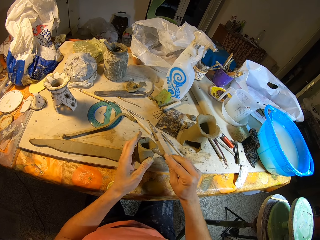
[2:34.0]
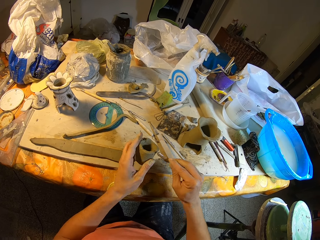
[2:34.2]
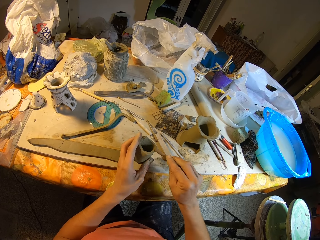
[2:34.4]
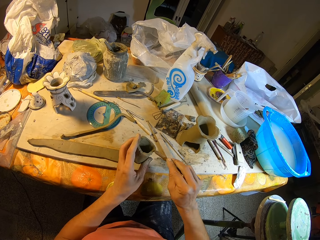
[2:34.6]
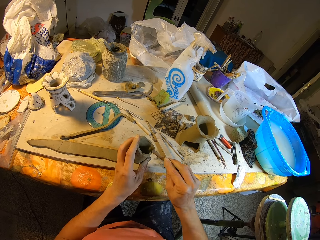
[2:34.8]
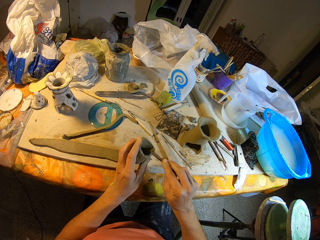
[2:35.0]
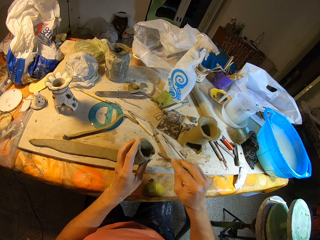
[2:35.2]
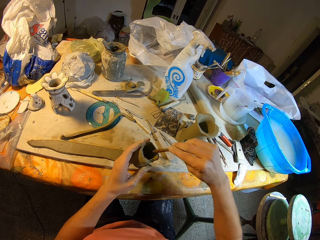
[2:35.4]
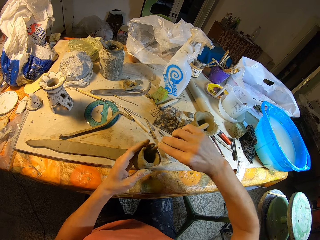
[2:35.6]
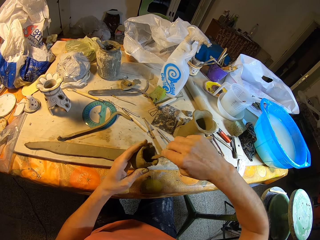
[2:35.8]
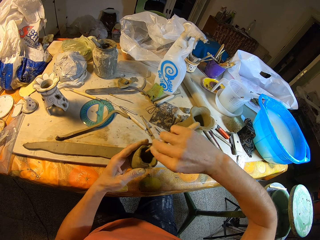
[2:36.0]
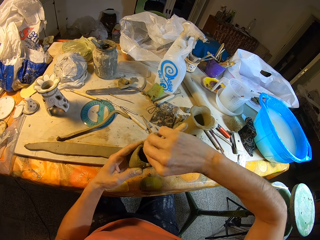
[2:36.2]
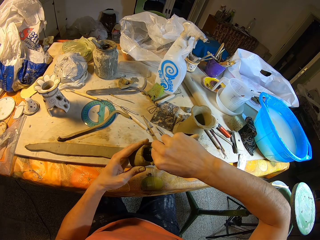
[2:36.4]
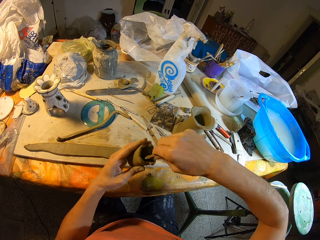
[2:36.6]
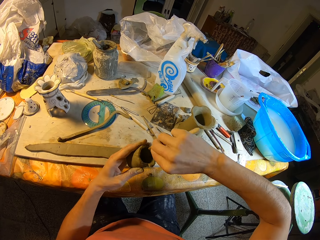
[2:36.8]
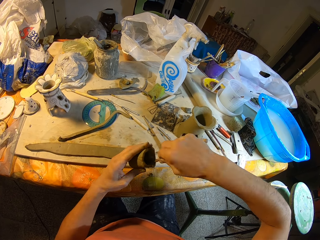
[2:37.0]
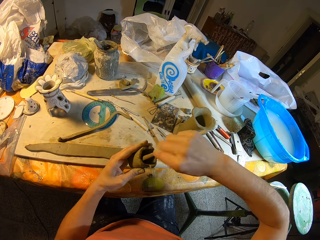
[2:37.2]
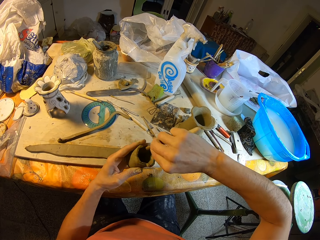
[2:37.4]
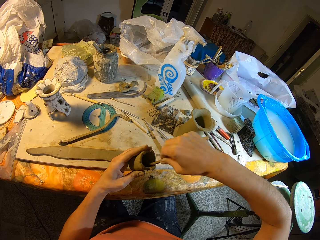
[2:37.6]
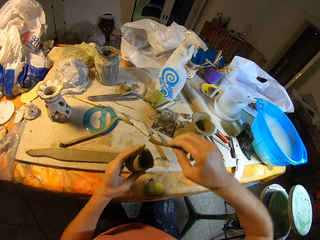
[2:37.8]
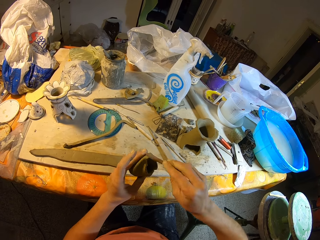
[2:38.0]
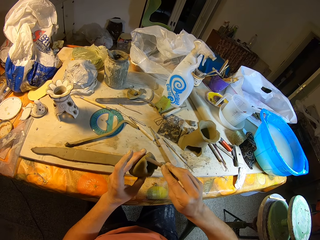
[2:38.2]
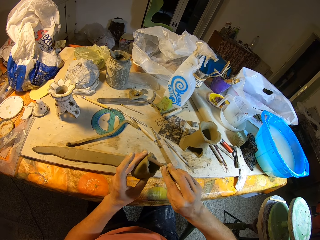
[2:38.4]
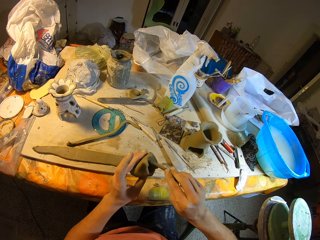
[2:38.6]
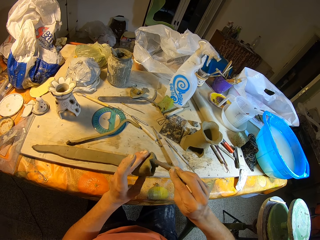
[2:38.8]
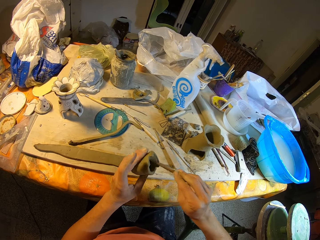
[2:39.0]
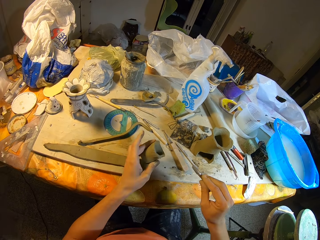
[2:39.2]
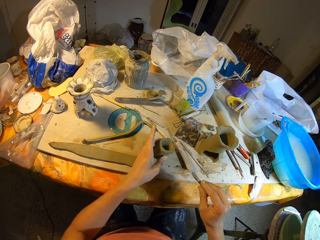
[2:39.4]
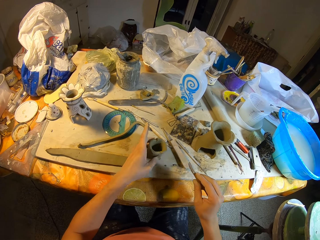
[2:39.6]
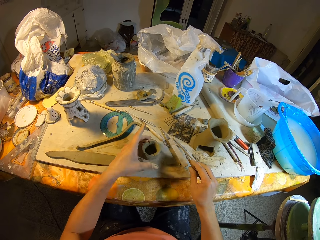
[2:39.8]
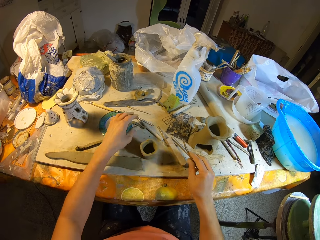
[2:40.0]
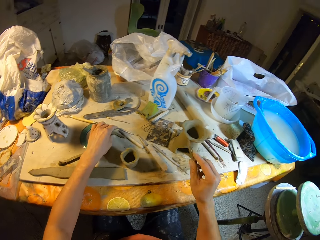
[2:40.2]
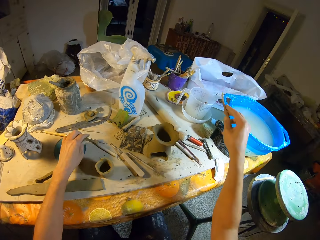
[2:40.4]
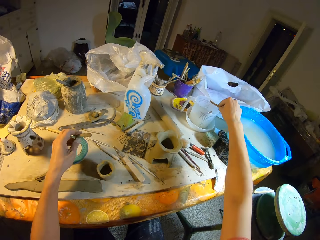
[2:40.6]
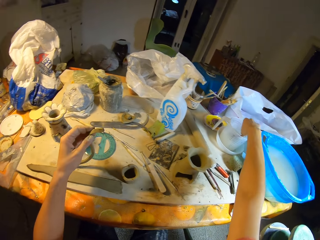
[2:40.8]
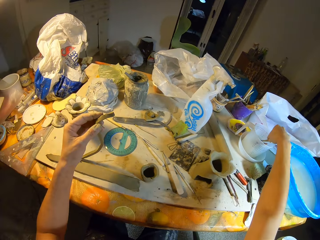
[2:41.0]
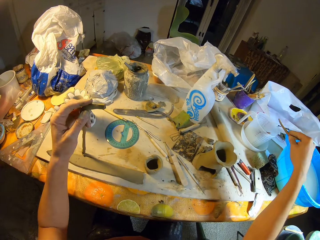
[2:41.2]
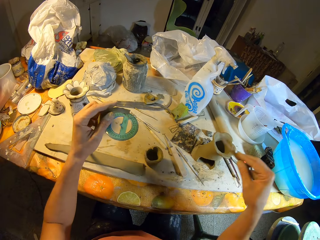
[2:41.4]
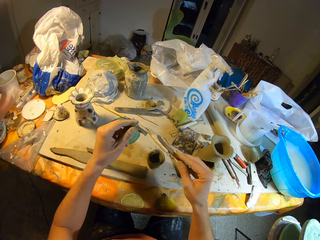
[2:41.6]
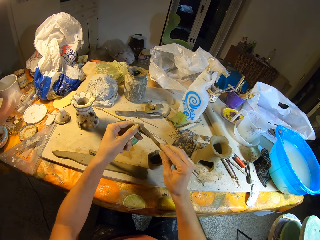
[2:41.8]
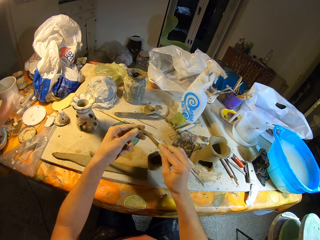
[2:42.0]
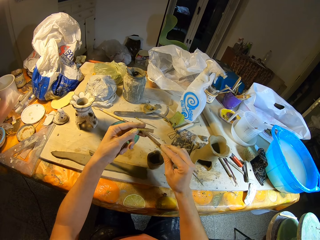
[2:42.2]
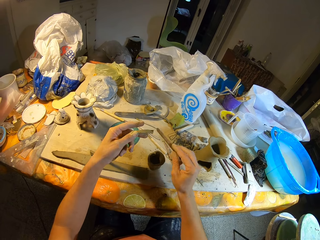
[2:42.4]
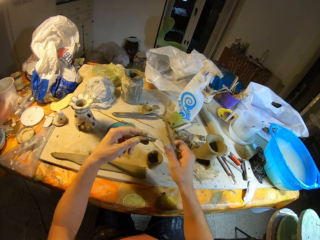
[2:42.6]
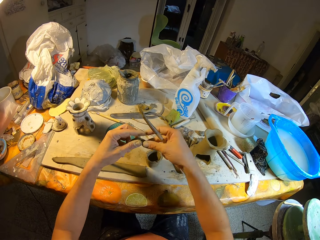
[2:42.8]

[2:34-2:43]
The camera wearer drops the clay vase in his left hand on the table. He picks the clay from the table with his left hand. He dips the modeling wood in his right hand in the jug of water. He picks the modeling wood in the jug of water with his right hand. He smoothens the clay vase with the modeling wood in his right hand. He presses the clay with something.

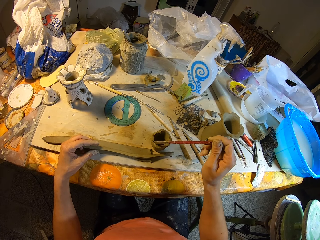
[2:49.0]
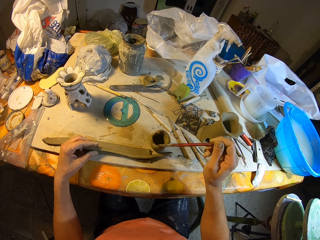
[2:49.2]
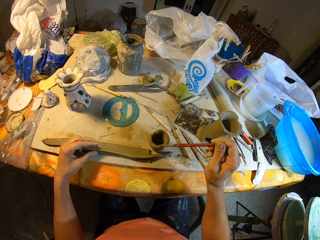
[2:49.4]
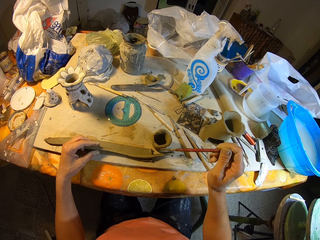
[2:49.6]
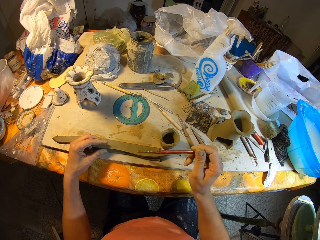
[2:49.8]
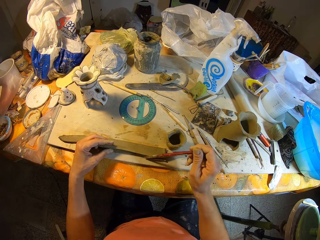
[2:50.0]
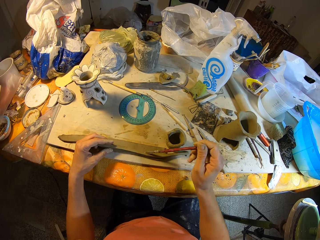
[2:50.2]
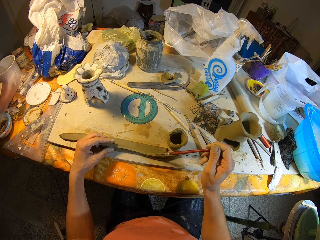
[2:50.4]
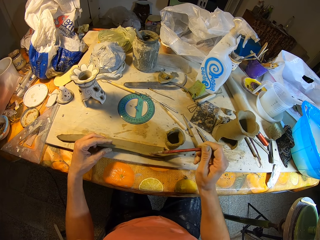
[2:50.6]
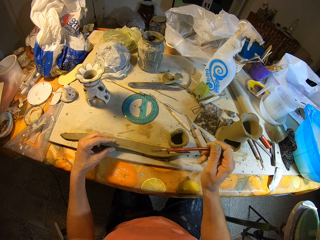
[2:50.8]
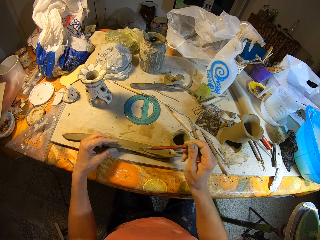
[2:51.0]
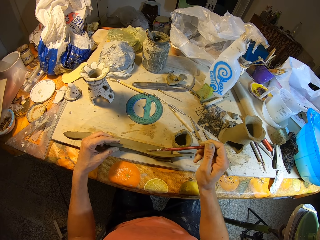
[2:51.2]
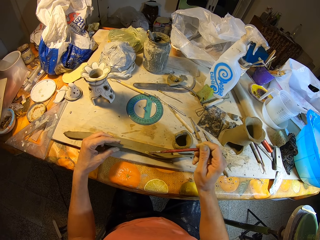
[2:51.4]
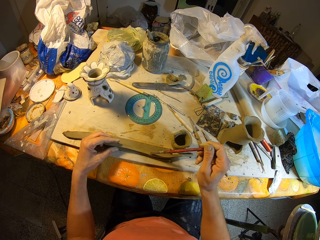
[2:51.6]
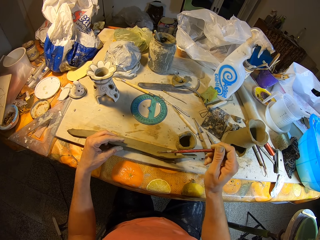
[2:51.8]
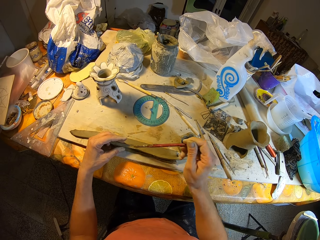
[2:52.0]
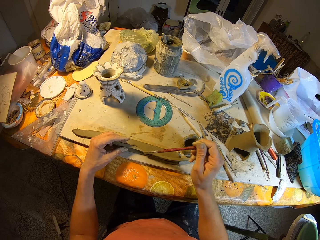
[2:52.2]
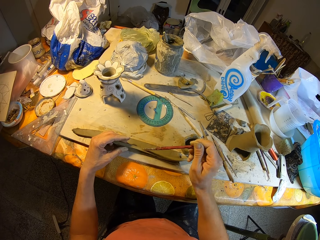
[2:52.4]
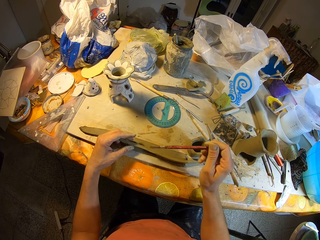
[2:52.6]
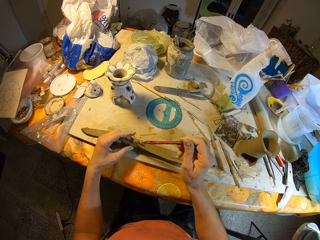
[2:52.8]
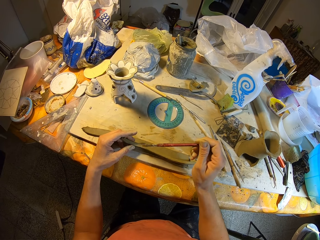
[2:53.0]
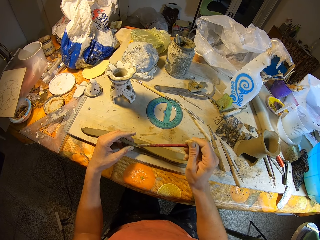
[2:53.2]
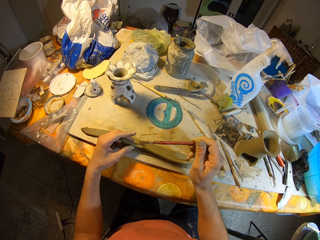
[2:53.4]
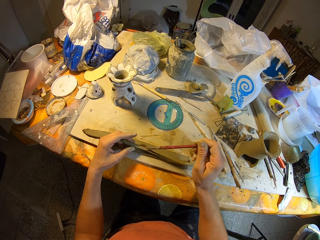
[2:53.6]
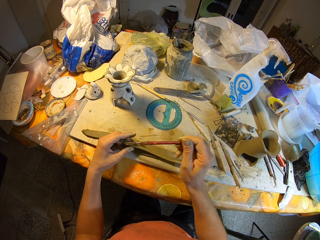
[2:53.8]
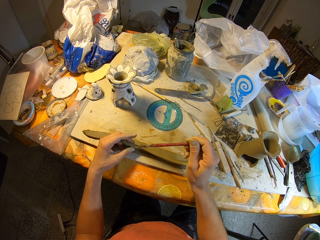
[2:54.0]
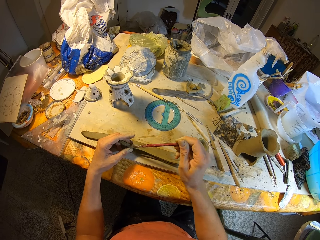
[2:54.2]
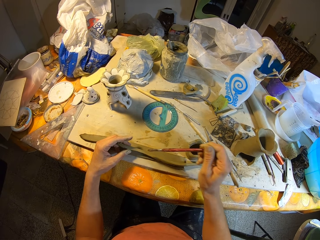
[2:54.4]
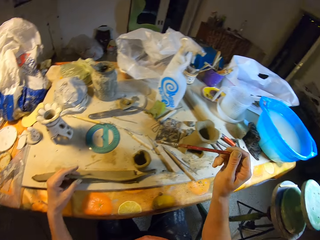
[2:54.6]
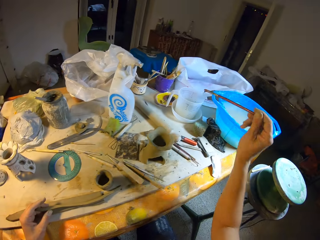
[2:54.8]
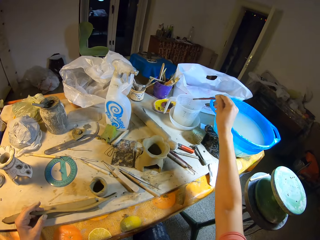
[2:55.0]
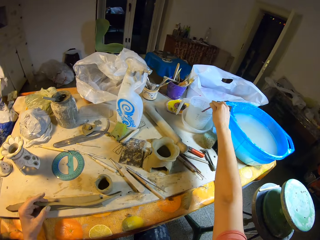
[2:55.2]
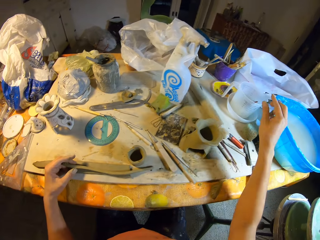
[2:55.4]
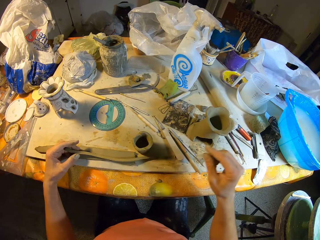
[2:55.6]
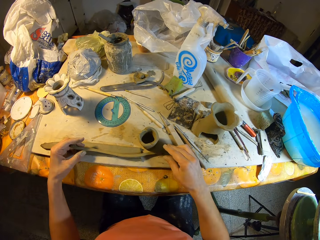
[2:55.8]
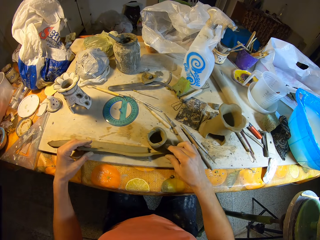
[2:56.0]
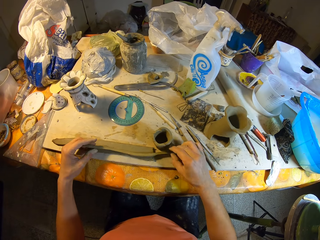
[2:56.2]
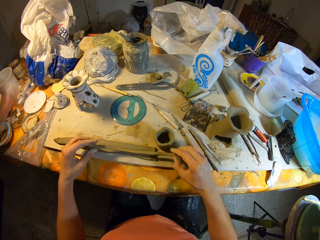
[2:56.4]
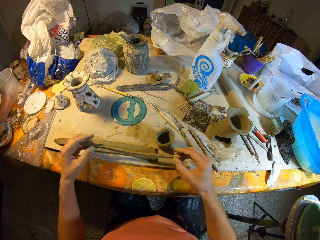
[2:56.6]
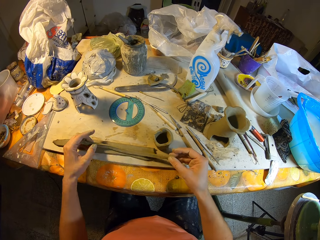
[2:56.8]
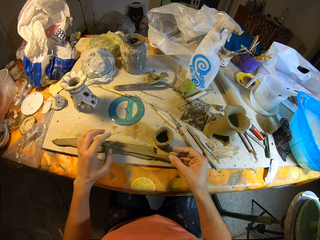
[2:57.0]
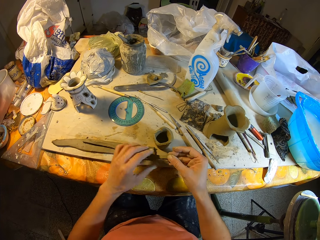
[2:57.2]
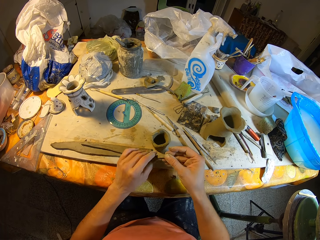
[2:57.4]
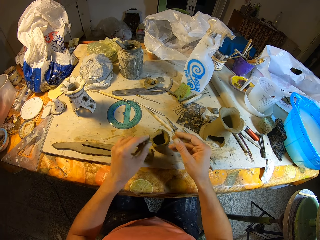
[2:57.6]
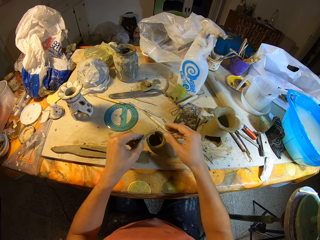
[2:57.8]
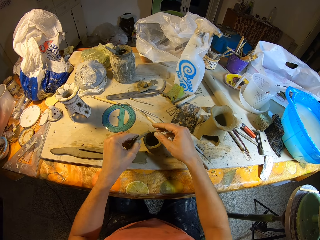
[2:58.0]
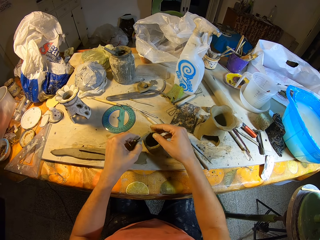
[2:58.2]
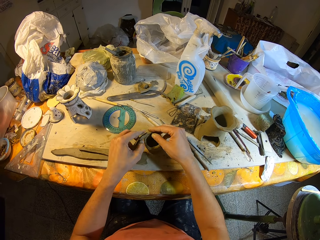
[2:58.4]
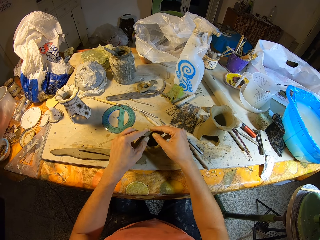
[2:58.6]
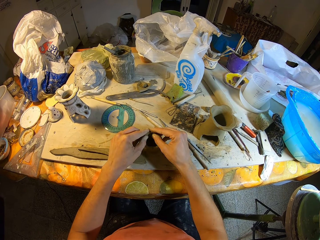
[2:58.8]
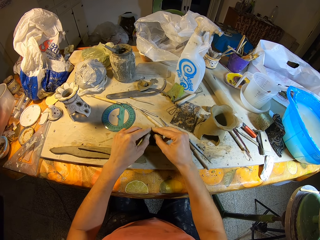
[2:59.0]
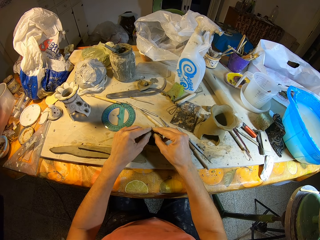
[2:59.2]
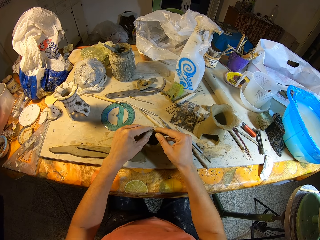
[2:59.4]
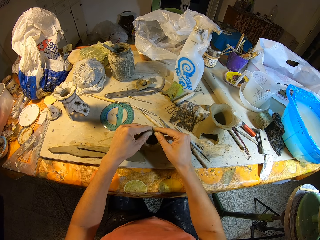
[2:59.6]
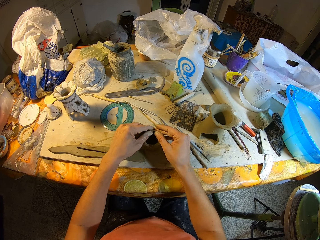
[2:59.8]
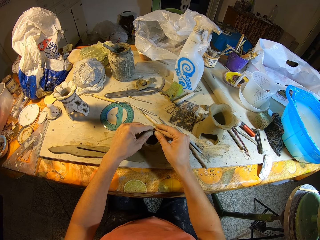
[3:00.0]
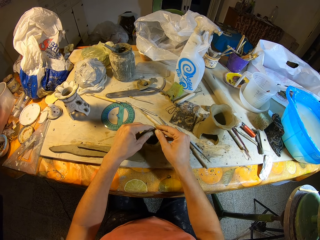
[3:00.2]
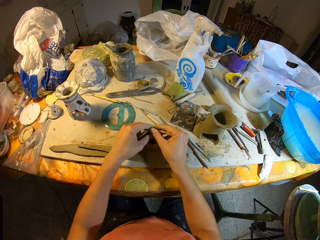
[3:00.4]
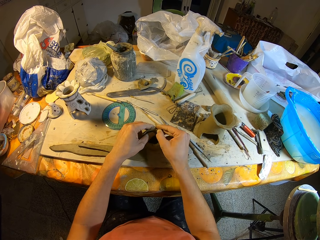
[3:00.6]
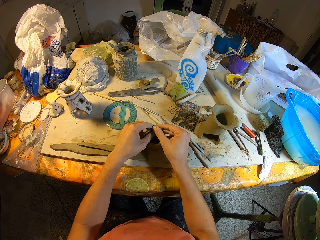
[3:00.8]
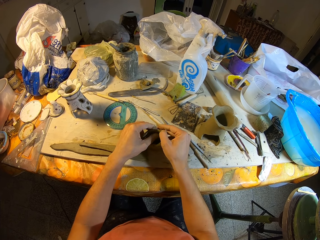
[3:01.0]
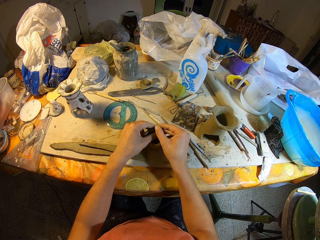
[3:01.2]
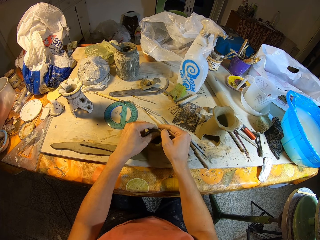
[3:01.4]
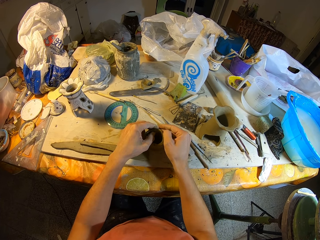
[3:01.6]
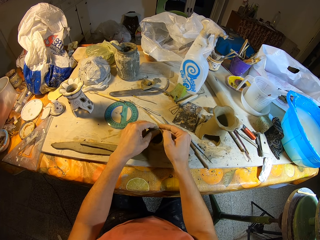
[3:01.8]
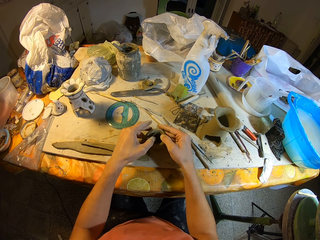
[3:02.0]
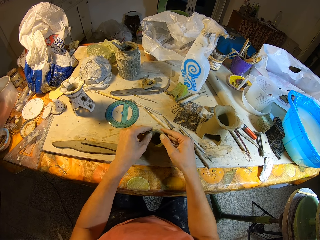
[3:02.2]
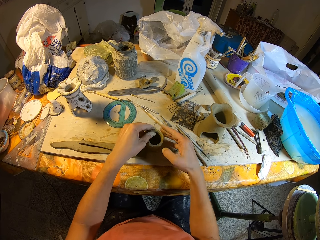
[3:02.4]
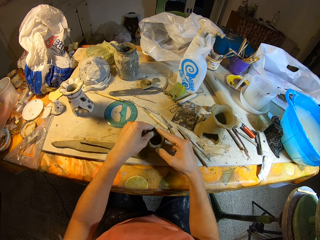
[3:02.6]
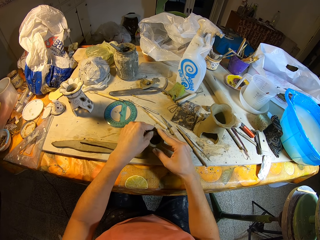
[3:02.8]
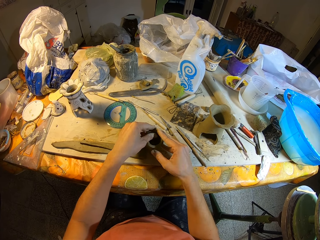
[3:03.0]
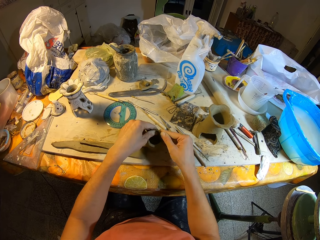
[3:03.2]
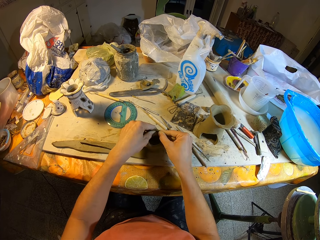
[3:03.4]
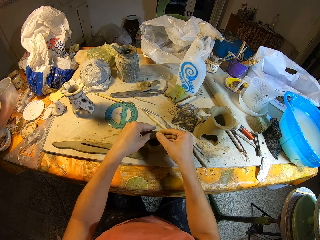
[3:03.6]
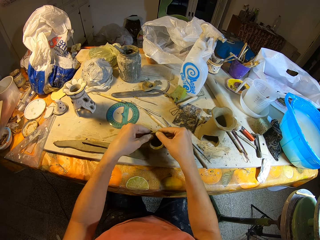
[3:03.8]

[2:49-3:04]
The camera wearer wets the clay with the brush in his right hand. He drops the brush in his right hand in the jug of water. He picks the clay on the table with both hands. He molds the clay. He places the clay in his hands on the clay vase.
